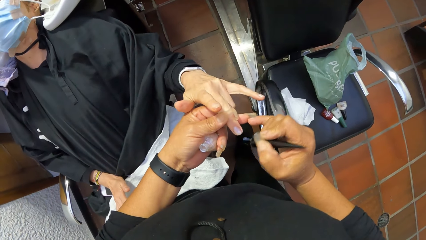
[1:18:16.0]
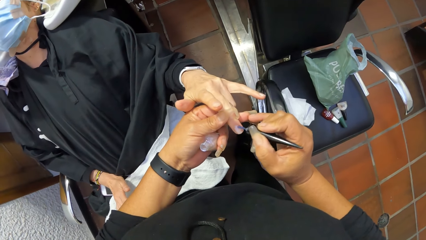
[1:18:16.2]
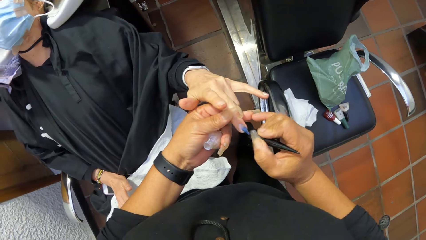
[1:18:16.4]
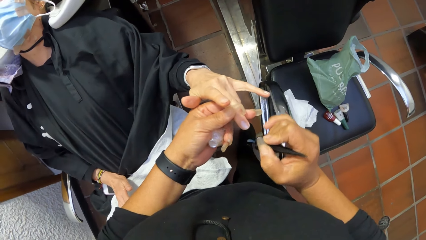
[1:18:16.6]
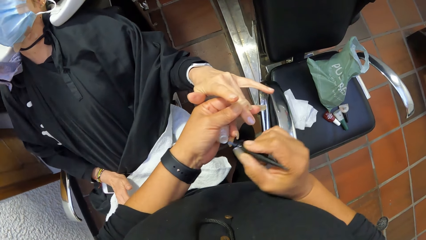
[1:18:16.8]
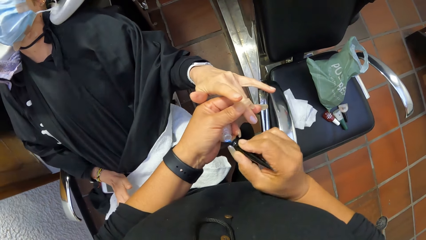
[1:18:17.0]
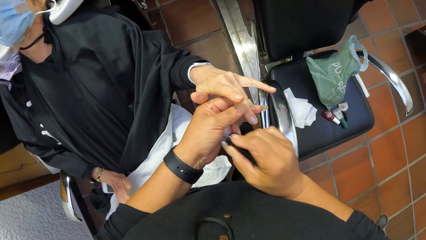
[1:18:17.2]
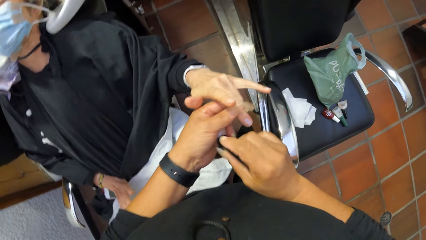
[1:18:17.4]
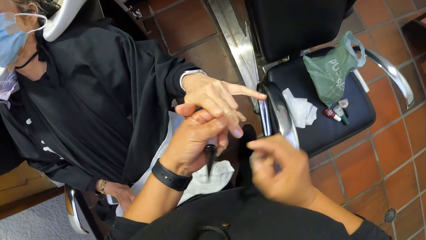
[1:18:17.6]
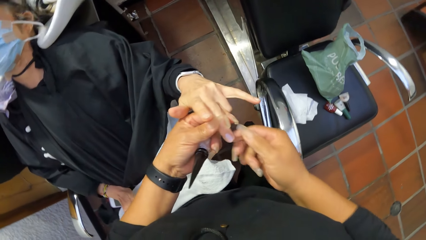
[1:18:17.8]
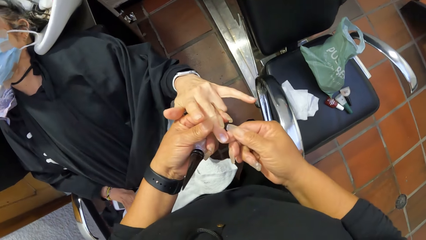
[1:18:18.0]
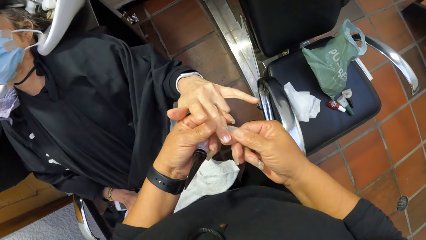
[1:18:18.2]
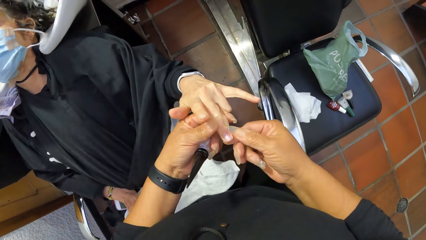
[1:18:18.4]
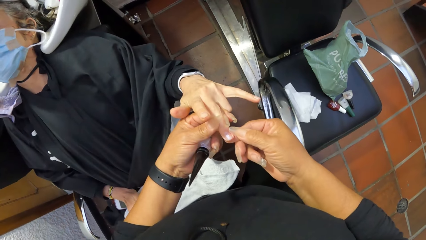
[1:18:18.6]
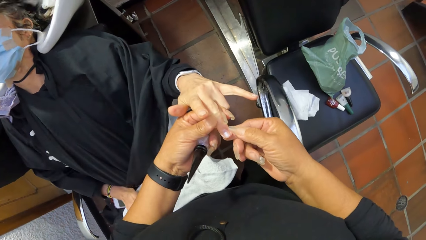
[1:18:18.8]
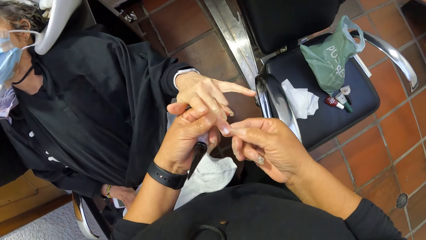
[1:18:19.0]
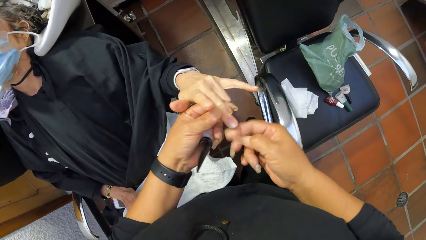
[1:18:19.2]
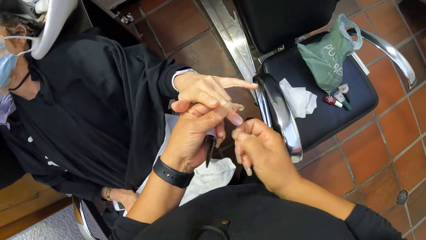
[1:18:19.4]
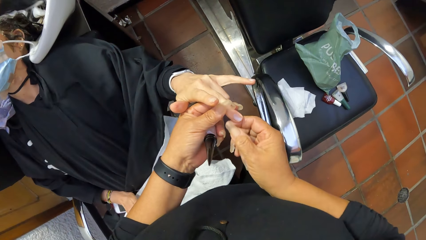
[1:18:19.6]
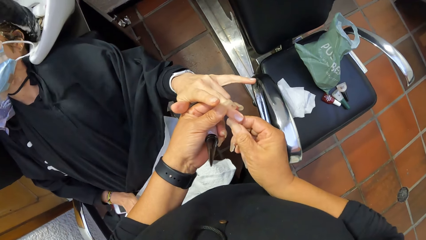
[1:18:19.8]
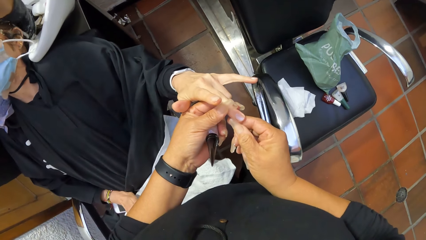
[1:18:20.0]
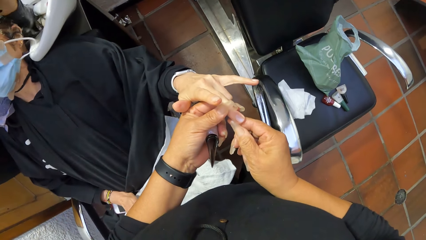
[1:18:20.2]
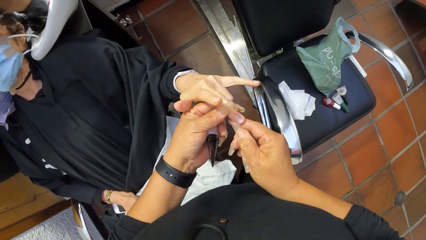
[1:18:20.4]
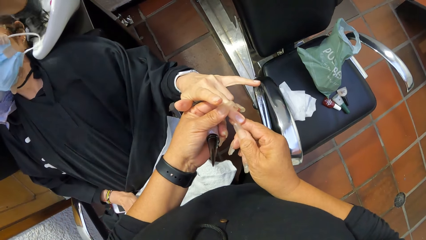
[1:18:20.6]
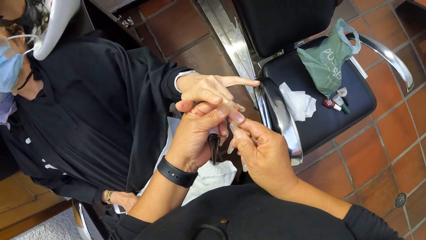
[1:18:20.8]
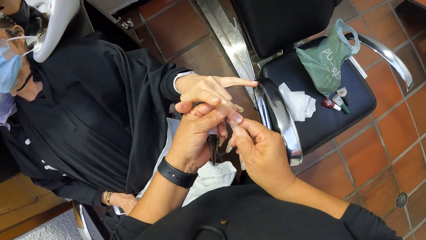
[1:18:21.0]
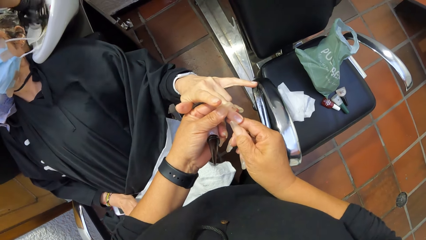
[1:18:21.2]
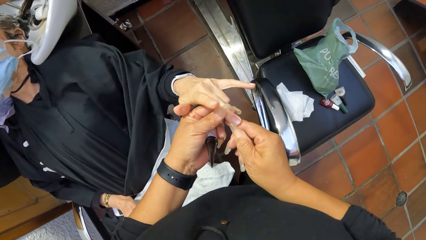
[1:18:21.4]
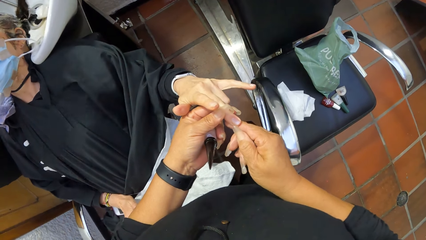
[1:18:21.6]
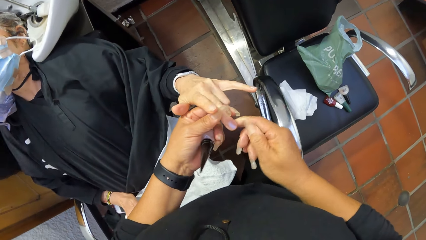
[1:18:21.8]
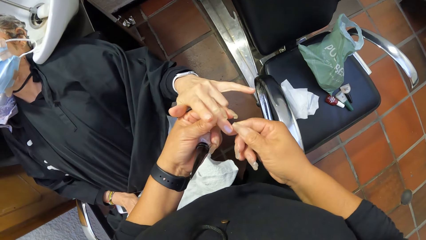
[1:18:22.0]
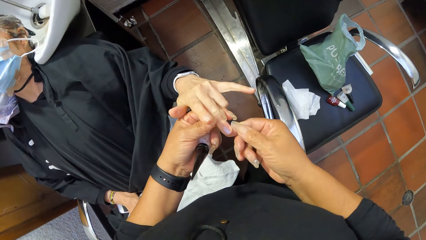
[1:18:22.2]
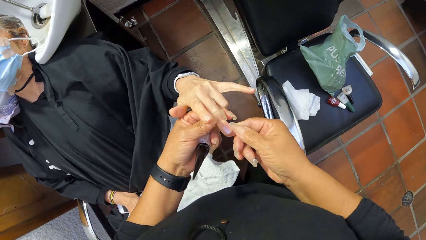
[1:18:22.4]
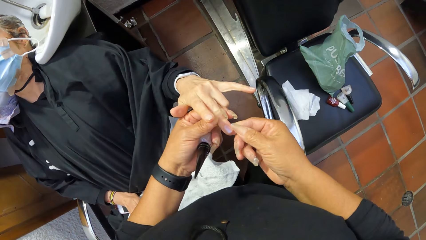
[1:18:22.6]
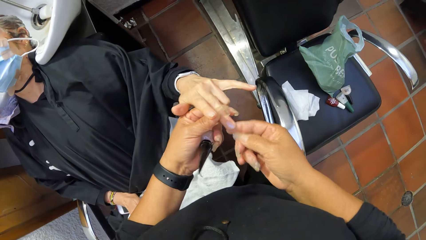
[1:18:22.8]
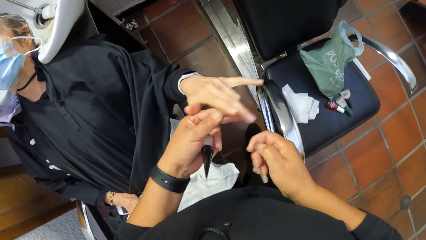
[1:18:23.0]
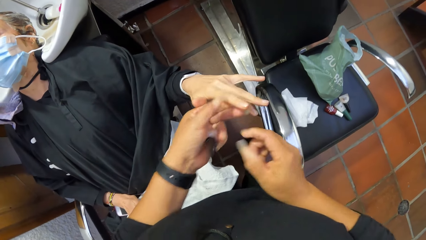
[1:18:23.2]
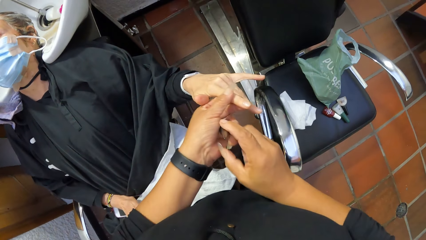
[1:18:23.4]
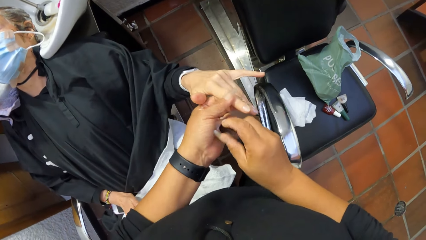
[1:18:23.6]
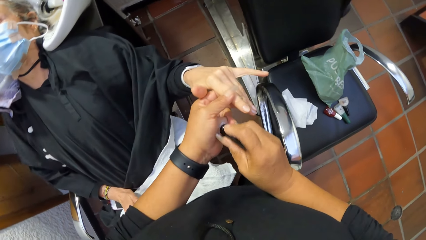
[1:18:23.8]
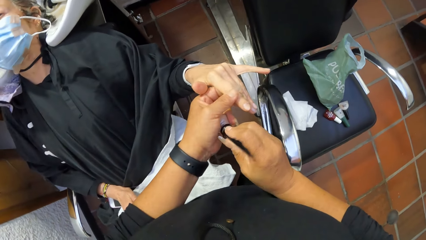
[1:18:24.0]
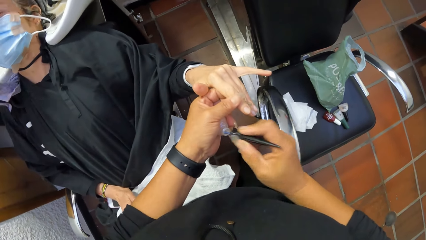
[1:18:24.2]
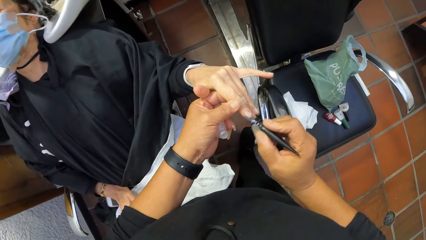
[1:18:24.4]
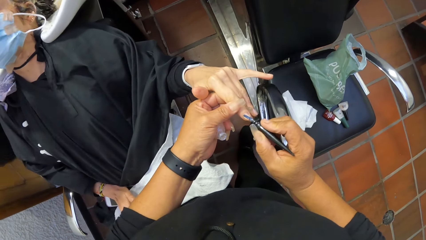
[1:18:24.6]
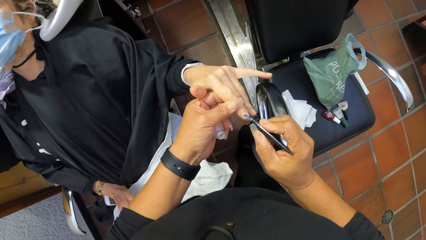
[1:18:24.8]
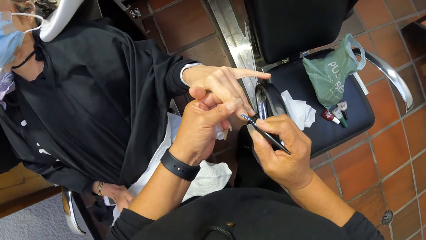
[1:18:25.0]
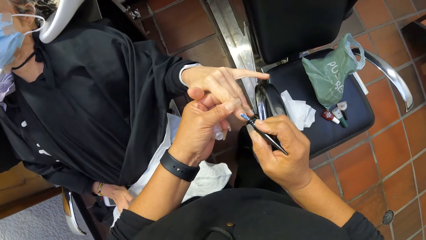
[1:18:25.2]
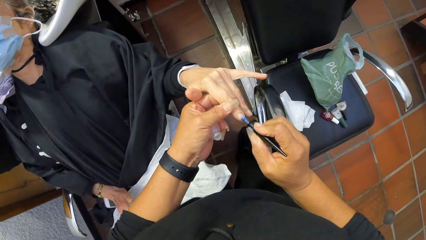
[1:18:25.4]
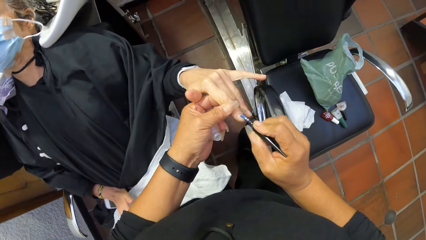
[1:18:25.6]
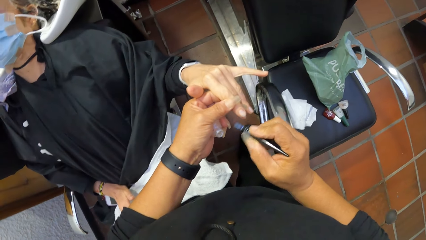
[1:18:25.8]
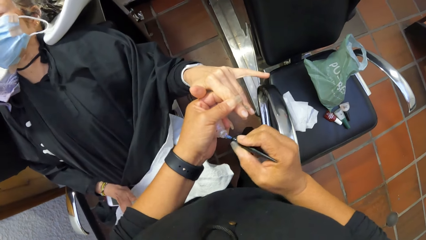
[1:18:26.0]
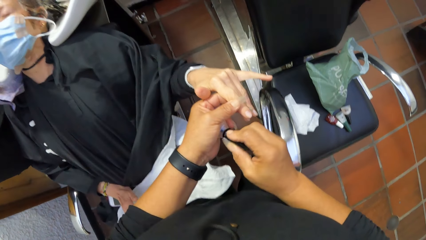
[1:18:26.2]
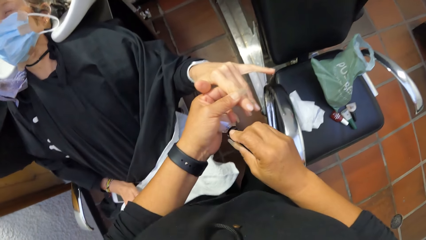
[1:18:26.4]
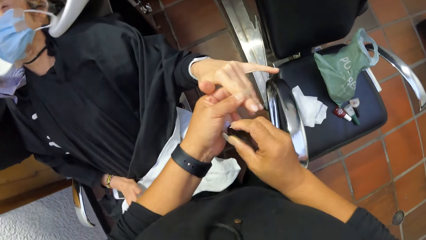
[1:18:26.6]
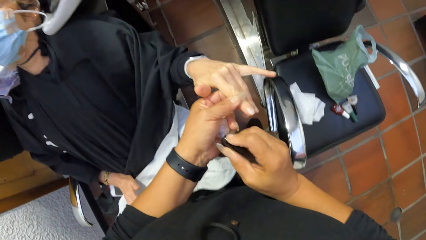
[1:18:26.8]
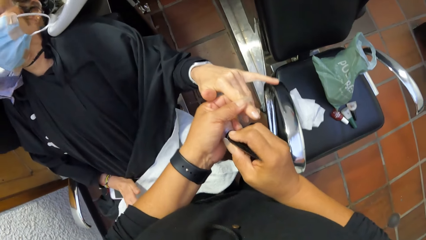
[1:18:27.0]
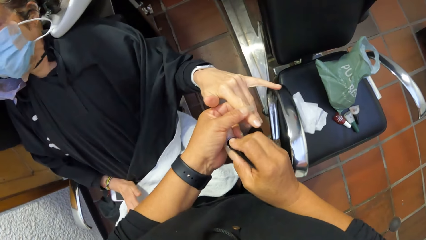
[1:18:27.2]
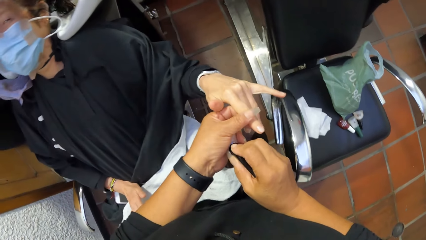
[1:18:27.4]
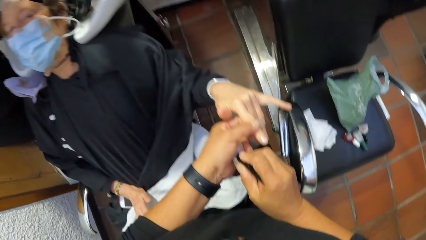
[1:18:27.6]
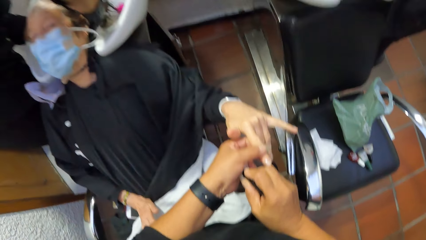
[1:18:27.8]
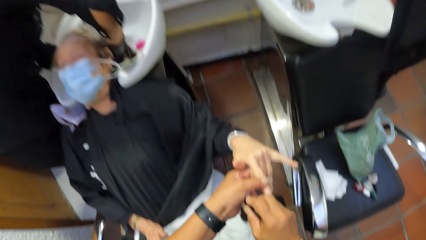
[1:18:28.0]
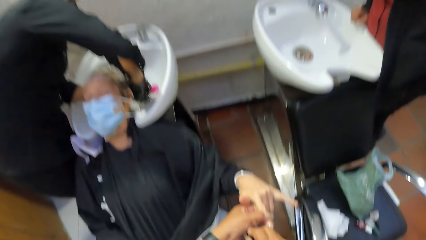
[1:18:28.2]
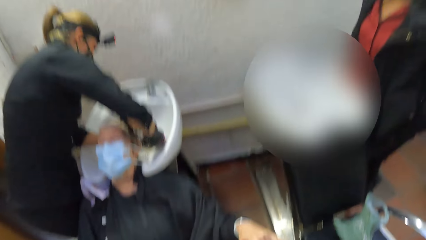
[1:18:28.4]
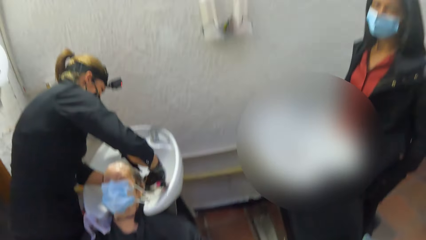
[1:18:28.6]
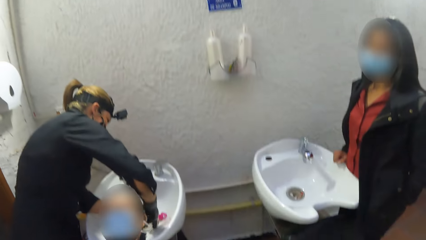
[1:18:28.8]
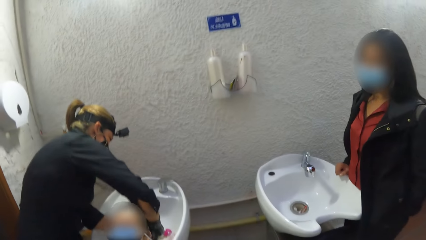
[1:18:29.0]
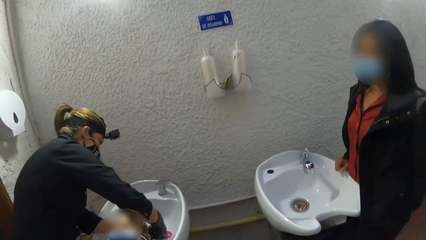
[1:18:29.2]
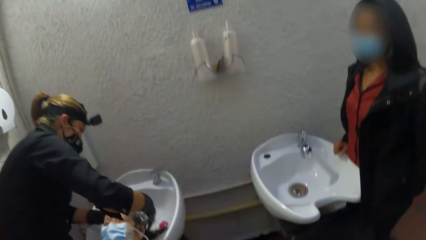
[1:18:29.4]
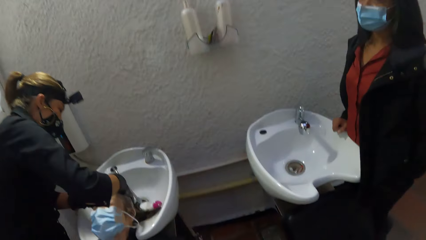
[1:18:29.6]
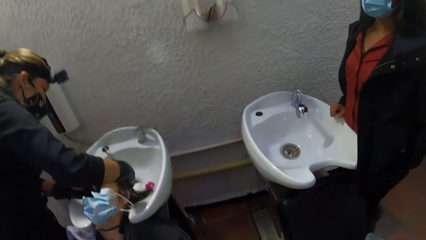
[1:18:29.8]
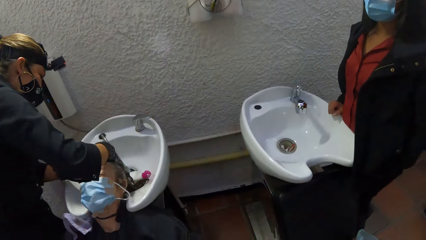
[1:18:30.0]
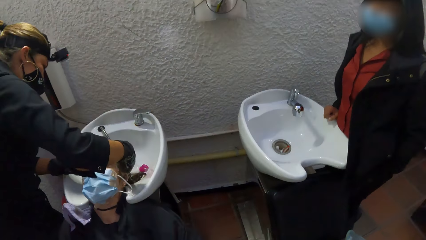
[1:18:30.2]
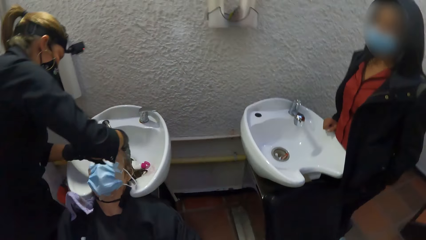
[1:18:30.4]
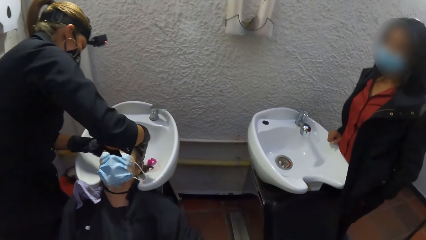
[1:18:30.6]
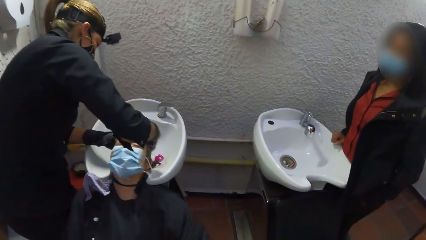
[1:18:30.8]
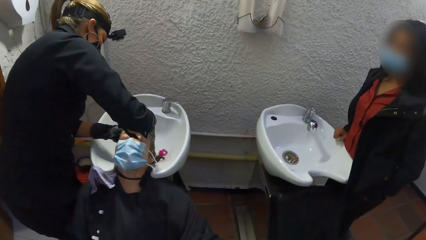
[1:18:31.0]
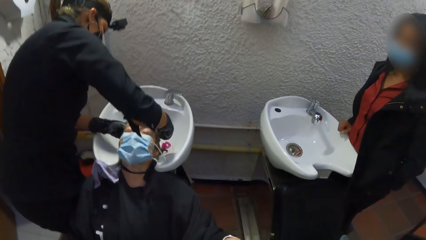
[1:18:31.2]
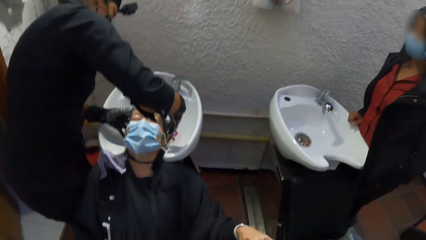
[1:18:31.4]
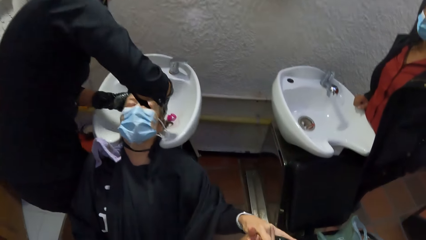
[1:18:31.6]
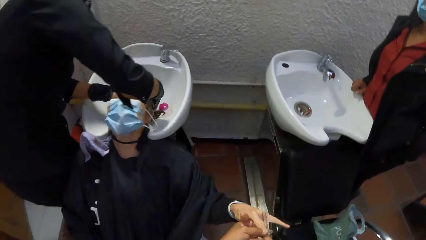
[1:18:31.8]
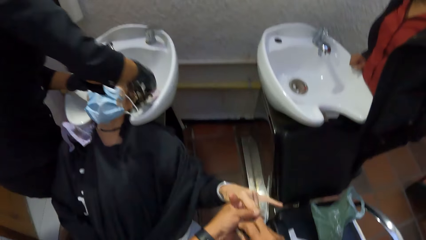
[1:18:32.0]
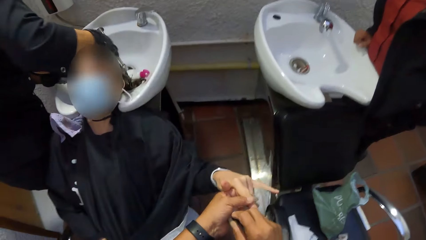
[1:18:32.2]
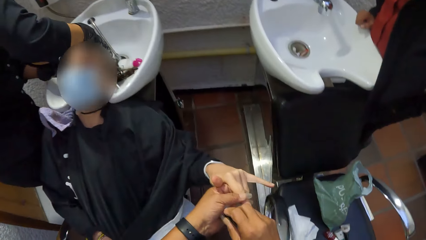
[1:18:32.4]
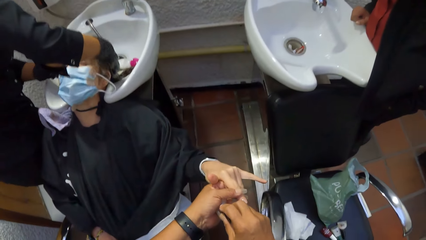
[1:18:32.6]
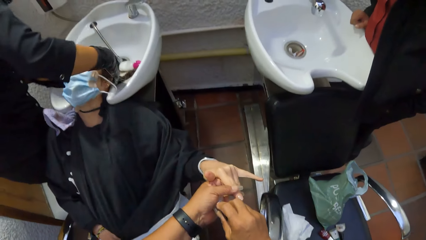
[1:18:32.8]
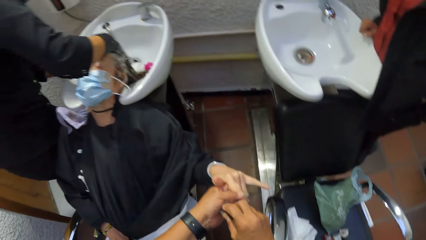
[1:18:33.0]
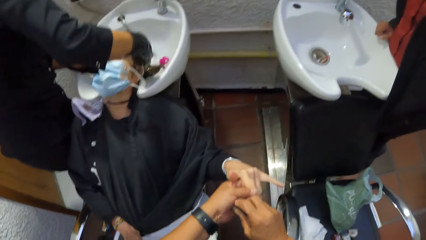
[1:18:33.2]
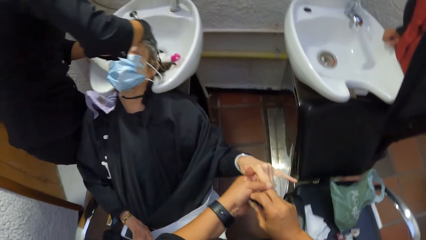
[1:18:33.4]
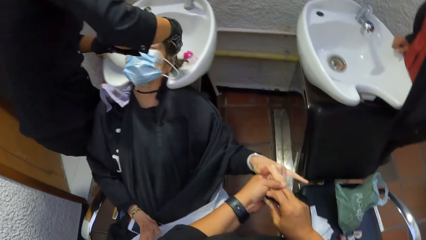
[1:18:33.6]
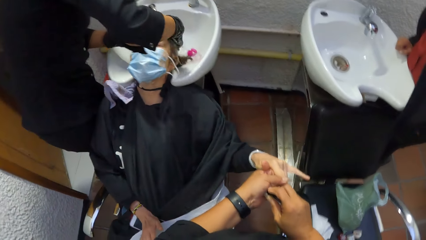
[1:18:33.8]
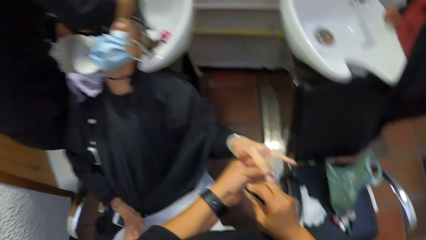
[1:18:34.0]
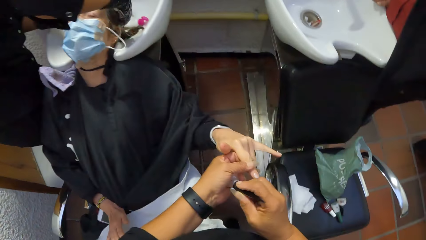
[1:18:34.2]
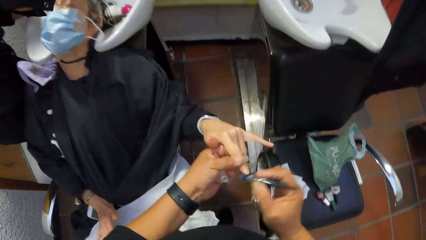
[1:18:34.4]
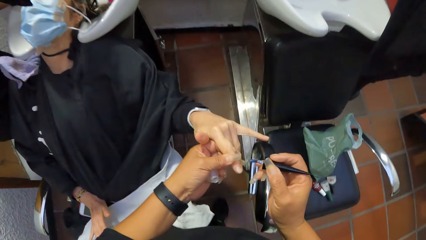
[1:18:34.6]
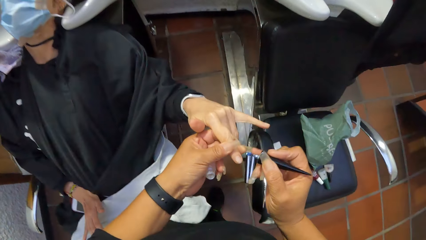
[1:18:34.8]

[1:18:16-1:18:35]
The camera wearer drops the nail polish brush into the bottle of nail polish with her right hand. She cleans the finger with her right hand. She holds a finger on the left hand of a woman with her left hand. She picks the nail polish brush from the bottle of nail polish with her right hand. She paints the finger nail with the nail polish brush with her right hand. She dips the nail polish brush into the bottle of nail polish with her right hand. Another woman washes the hair of the first woman in the hair wash sink with both hands. The camera wearer looks at a woman. A woman washes a woman's hair.
